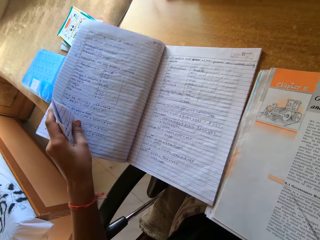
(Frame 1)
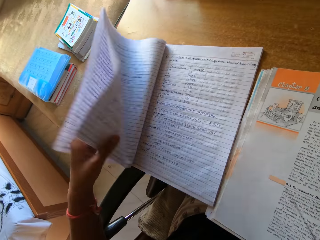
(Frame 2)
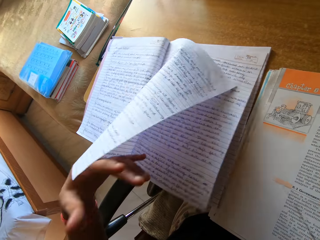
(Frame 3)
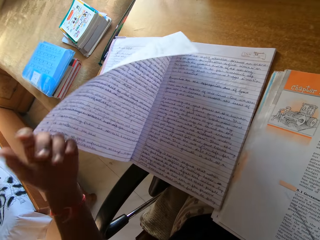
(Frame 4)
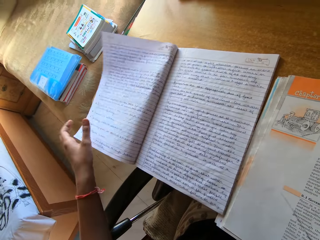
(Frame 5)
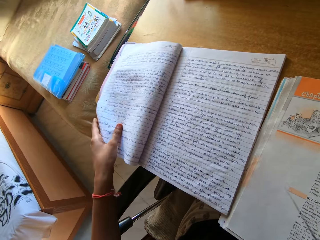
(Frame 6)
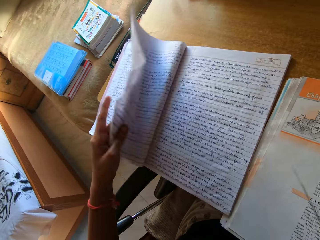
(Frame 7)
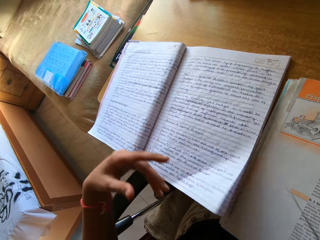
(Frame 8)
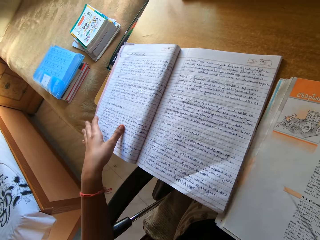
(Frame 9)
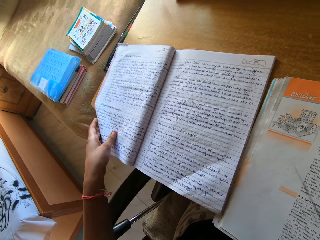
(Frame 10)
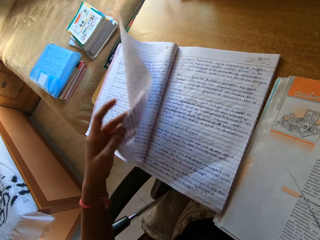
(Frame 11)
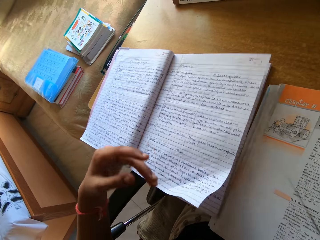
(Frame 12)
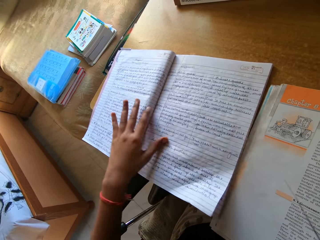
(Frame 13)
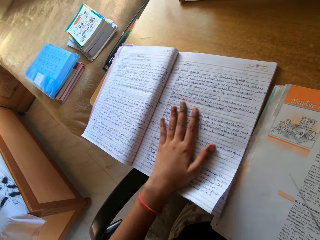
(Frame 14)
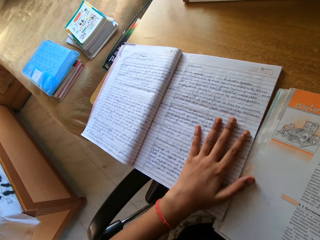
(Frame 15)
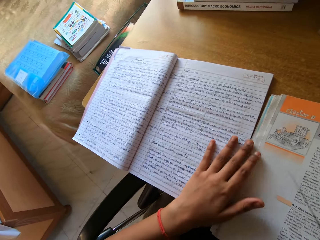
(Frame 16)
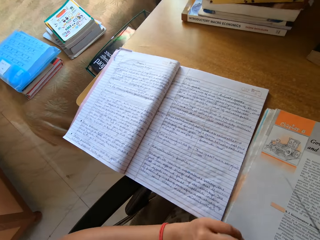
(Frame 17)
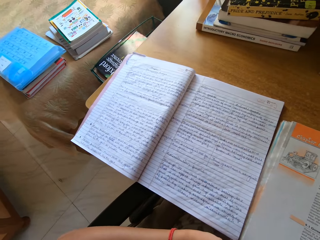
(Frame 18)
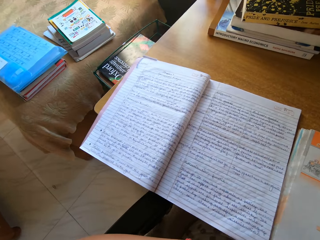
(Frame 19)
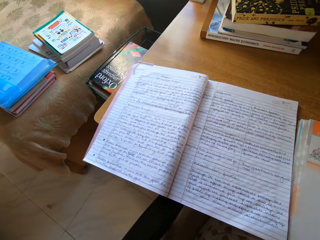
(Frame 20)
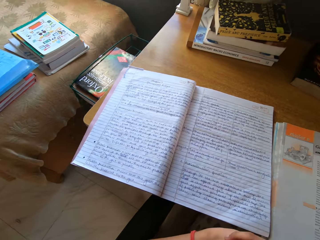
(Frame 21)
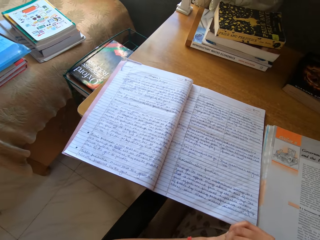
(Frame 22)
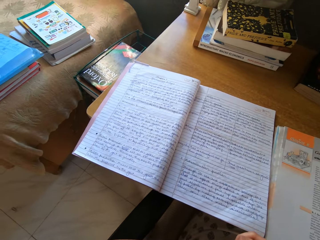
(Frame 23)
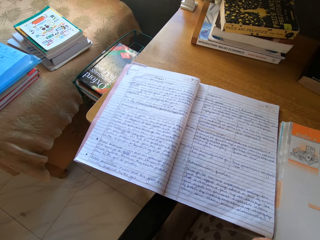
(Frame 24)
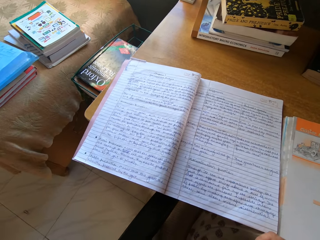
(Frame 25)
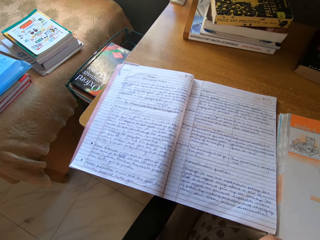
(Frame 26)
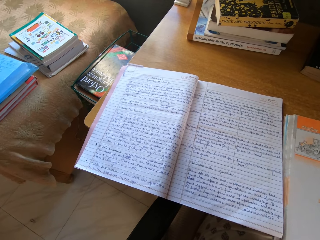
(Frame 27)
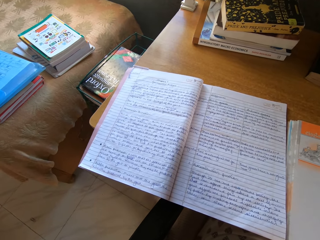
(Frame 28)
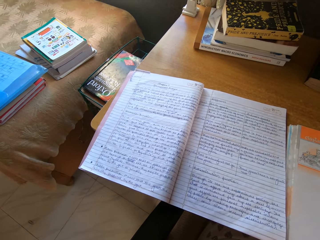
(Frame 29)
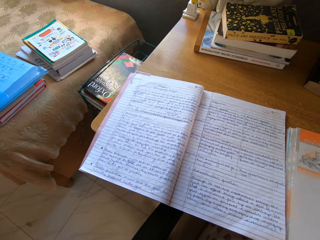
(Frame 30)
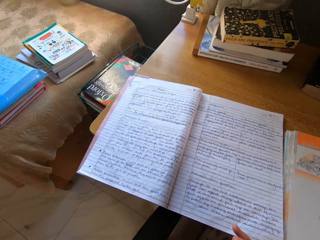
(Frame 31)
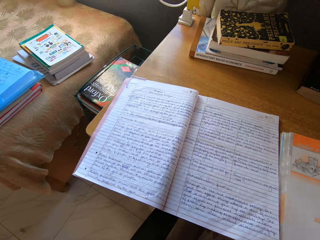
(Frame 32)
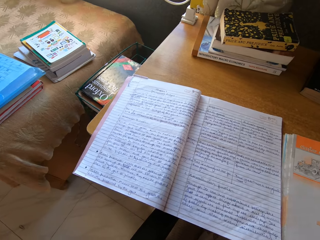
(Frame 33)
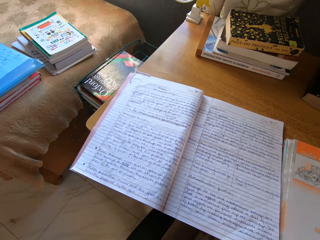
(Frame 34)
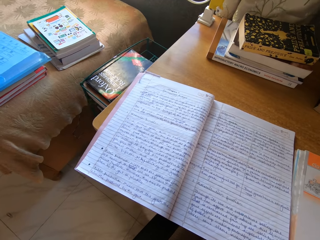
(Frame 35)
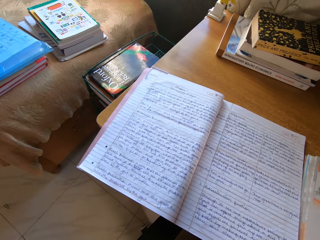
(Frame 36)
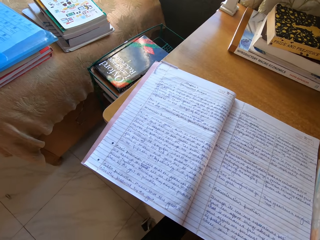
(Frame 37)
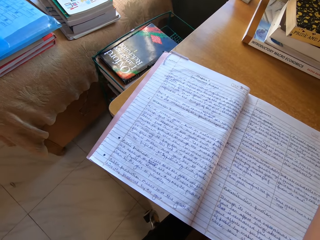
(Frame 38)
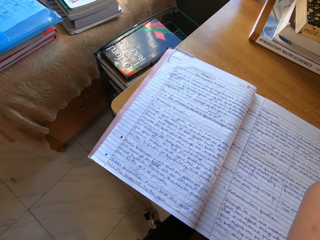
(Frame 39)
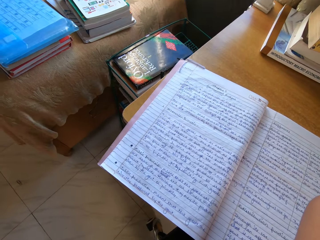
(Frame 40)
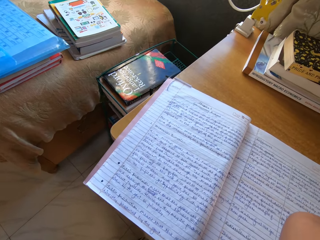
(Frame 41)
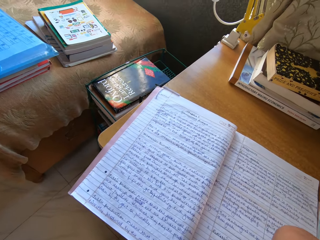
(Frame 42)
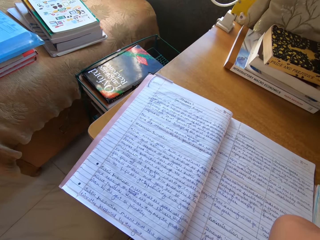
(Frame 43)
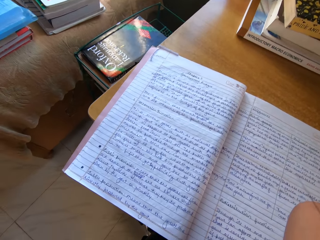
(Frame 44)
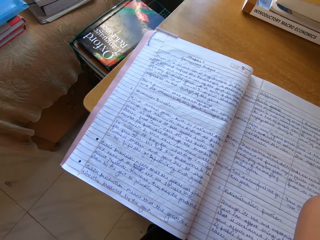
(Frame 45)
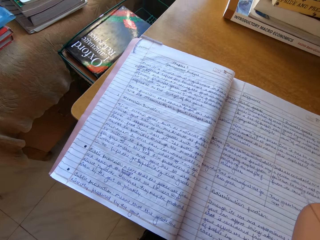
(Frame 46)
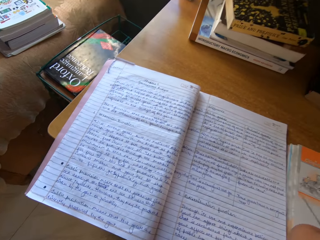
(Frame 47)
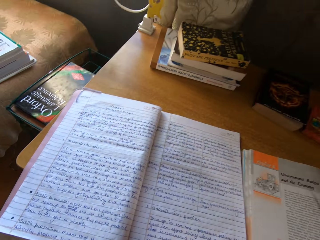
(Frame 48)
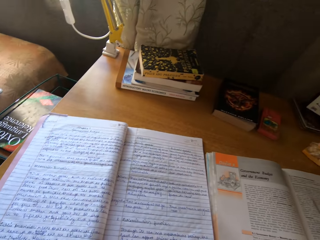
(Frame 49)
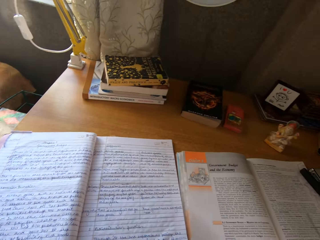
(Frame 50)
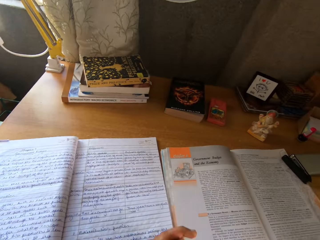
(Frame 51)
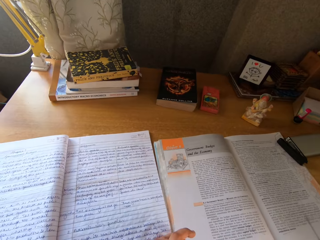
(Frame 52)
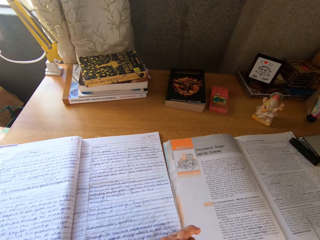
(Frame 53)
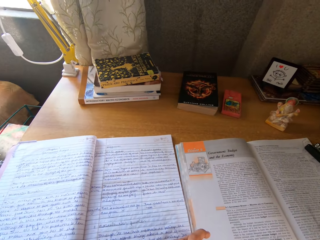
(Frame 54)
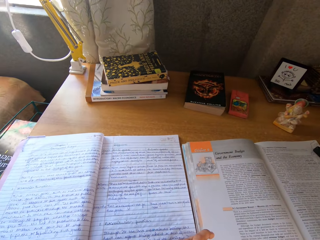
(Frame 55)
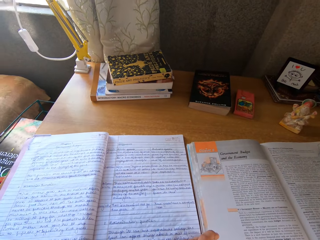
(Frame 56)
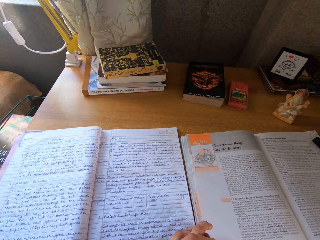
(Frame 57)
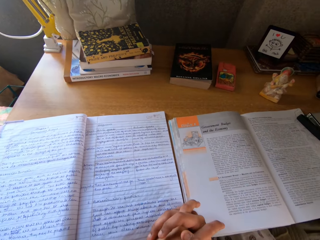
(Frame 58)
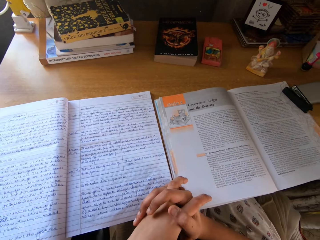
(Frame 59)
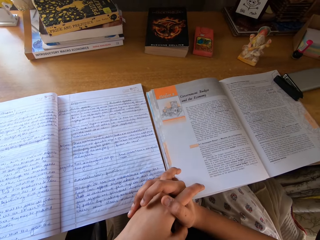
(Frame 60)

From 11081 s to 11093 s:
The camera wearer looks at the open page of the book.

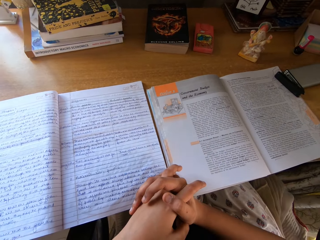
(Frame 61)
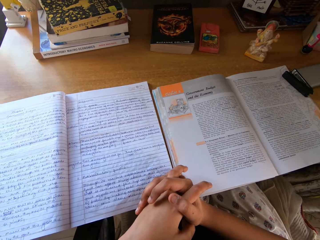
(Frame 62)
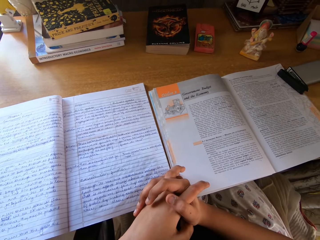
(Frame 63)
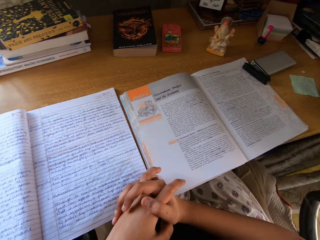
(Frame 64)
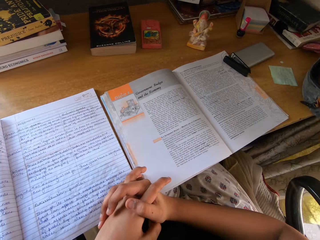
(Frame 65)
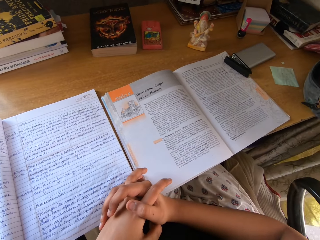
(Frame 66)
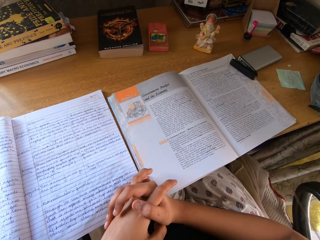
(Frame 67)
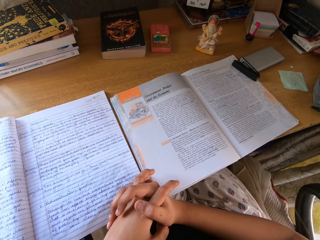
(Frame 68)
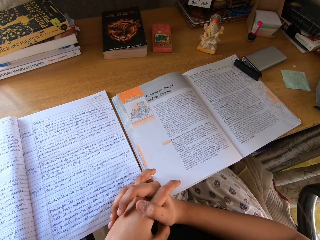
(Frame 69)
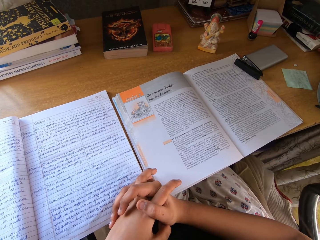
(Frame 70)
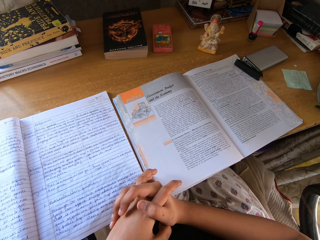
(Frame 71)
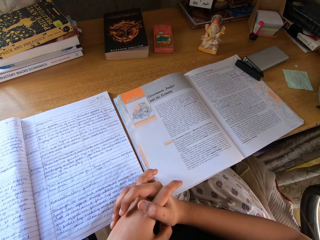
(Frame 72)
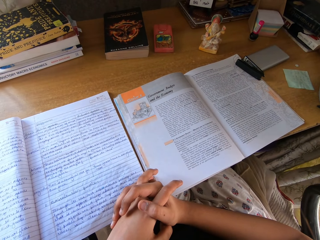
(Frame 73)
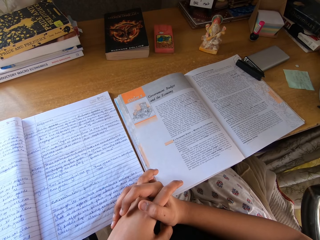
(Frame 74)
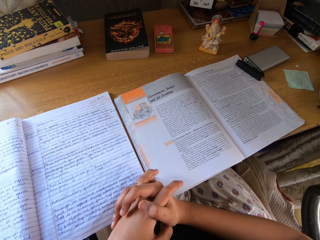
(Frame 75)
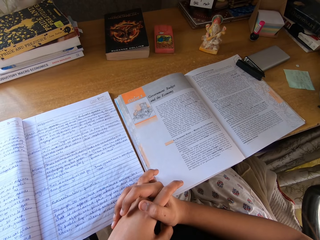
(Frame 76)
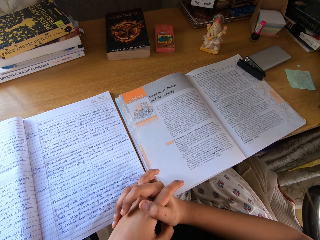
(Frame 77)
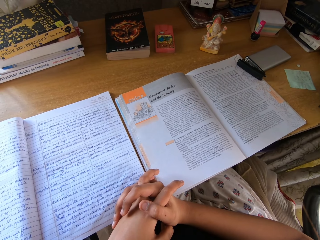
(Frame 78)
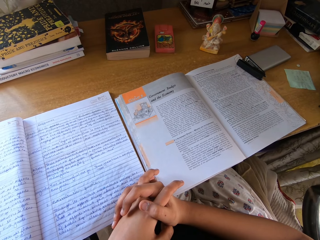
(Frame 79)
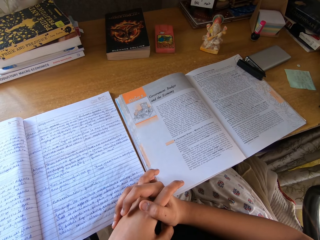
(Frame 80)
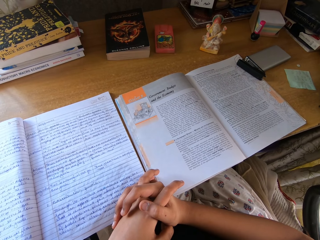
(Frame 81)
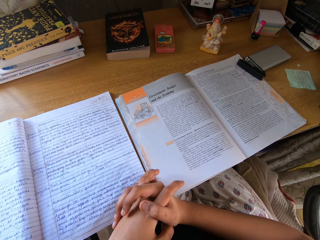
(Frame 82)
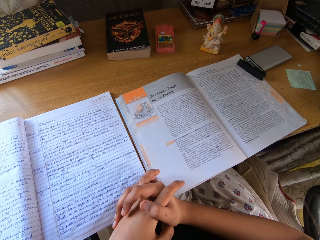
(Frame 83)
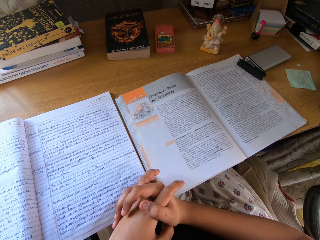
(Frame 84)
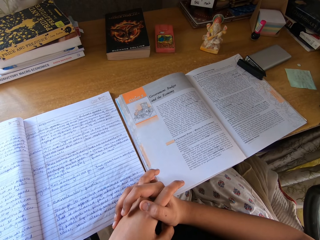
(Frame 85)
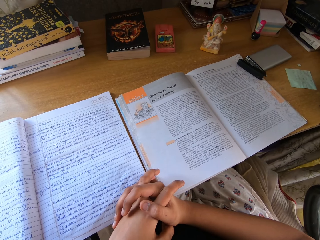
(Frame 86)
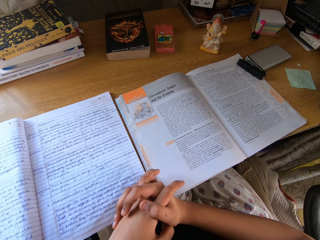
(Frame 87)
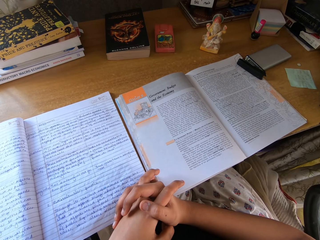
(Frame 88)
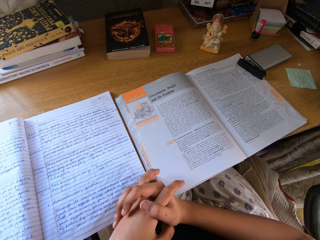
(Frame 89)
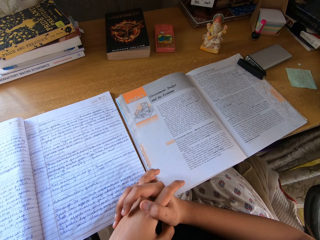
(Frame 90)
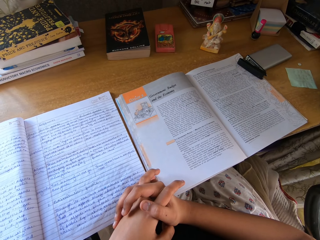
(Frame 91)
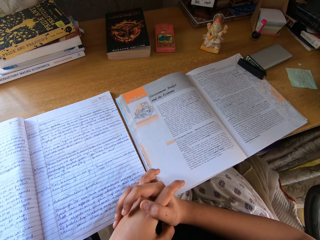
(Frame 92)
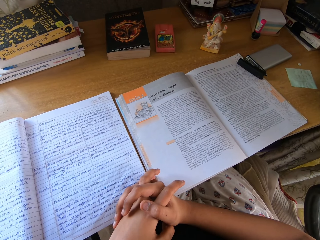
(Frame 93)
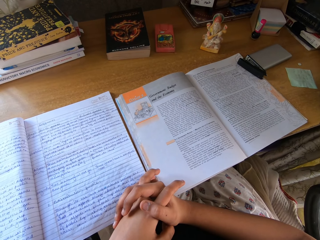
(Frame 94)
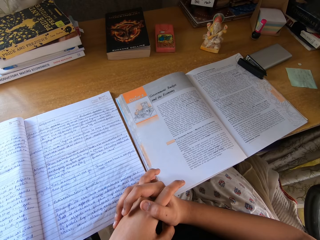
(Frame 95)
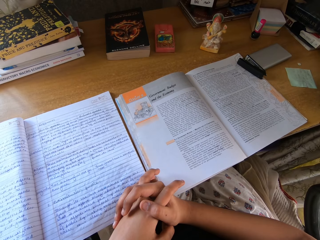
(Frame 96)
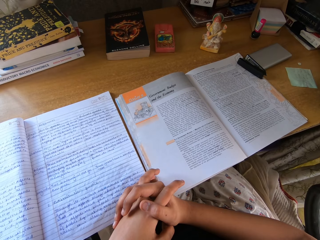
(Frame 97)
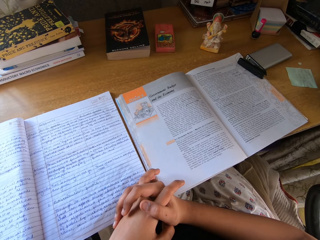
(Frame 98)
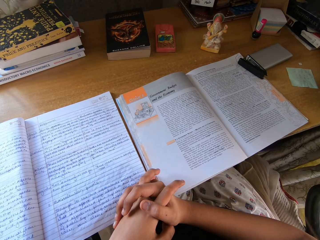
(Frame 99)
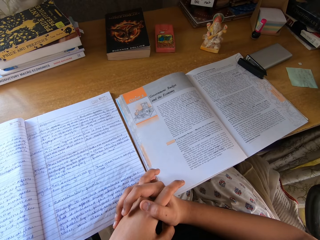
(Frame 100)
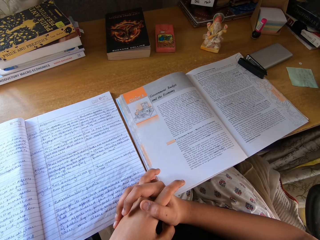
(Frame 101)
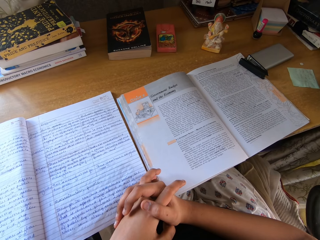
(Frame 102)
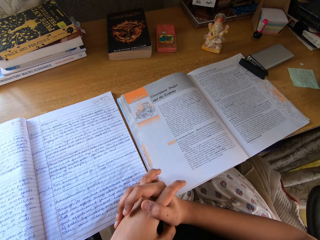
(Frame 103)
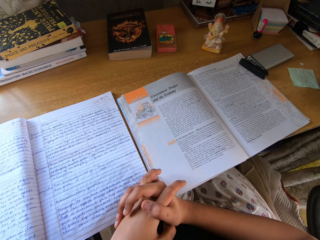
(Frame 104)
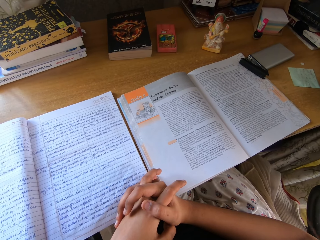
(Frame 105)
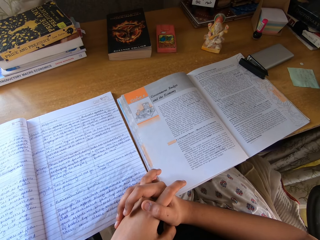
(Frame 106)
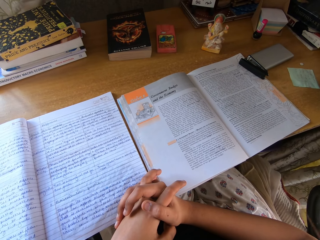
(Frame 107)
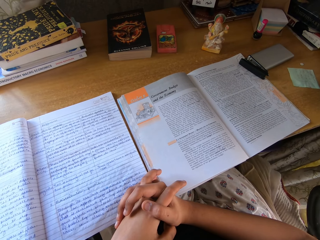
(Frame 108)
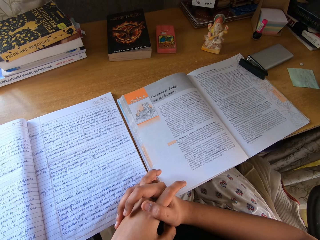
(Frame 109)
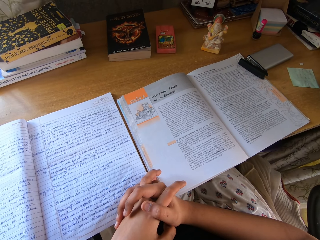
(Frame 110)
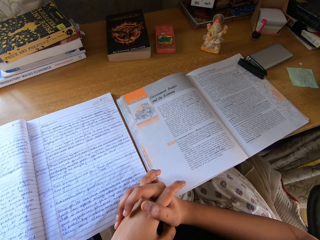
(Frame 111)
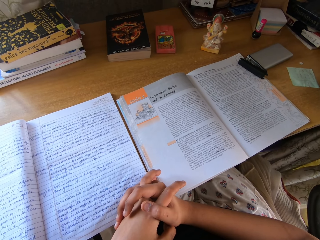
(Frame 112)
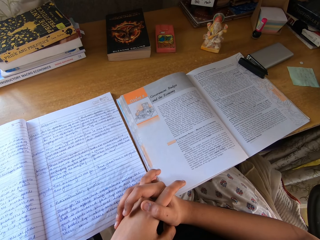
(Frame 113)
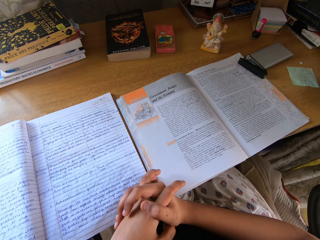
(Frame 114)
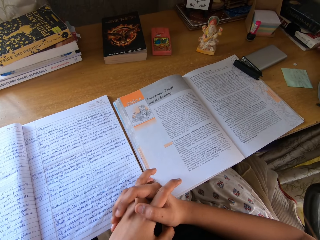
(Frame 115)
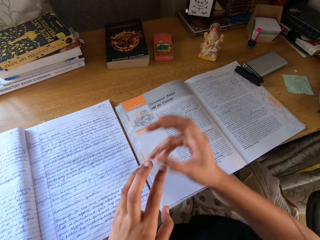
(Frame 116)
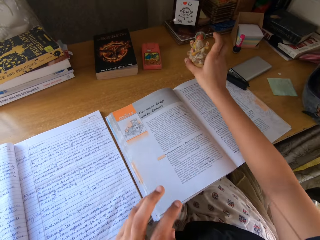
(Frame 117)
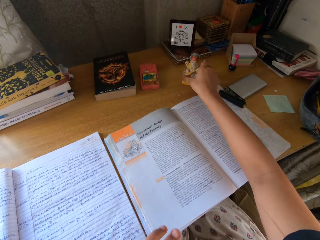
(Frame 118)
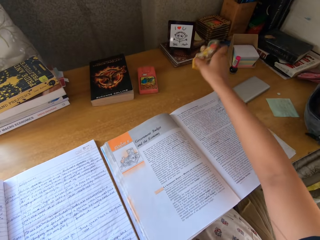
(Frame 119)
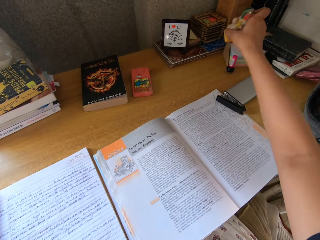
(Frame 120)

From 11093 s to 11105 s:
The camera wearer picks up a statue on the table.
